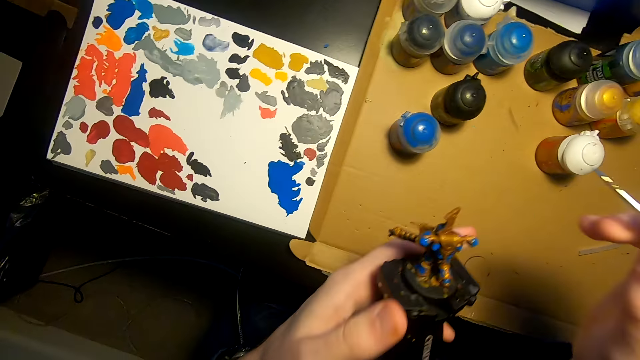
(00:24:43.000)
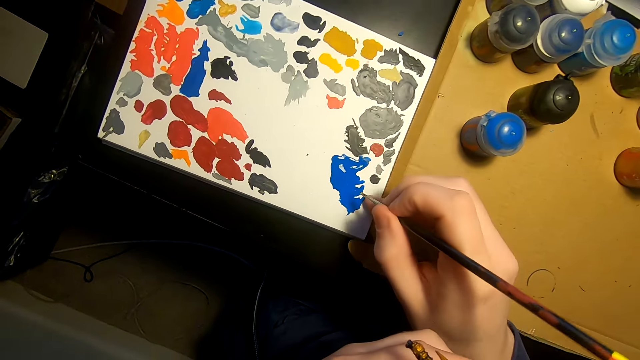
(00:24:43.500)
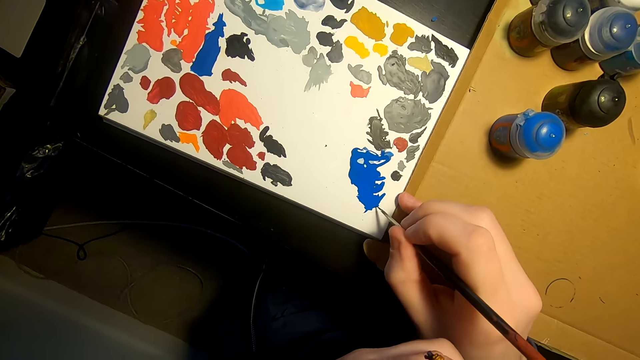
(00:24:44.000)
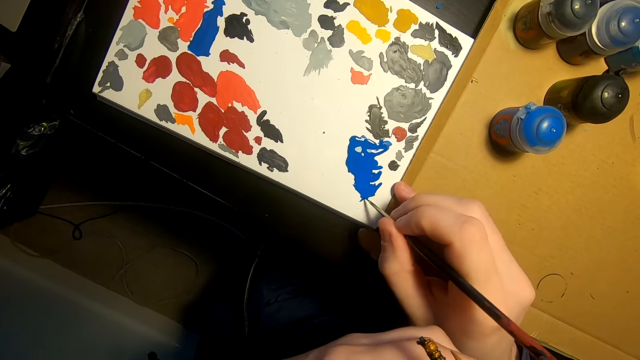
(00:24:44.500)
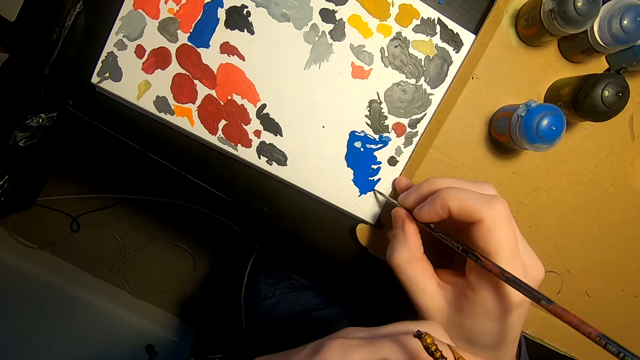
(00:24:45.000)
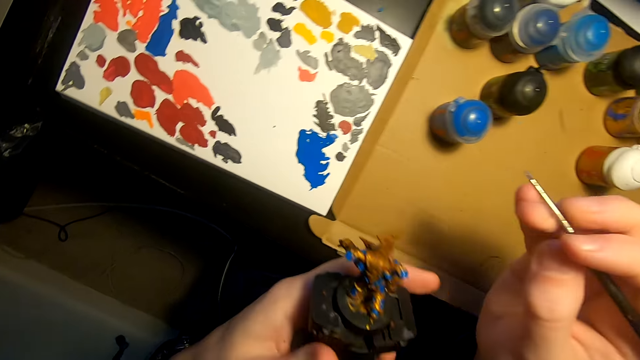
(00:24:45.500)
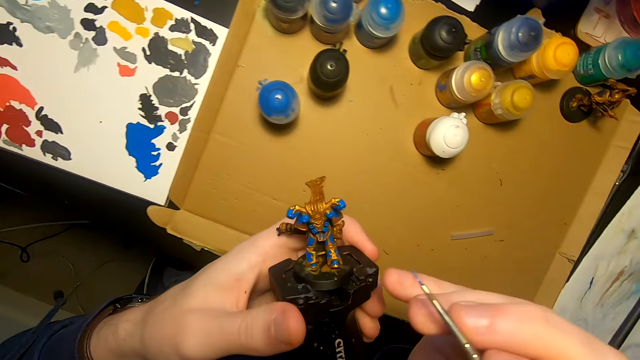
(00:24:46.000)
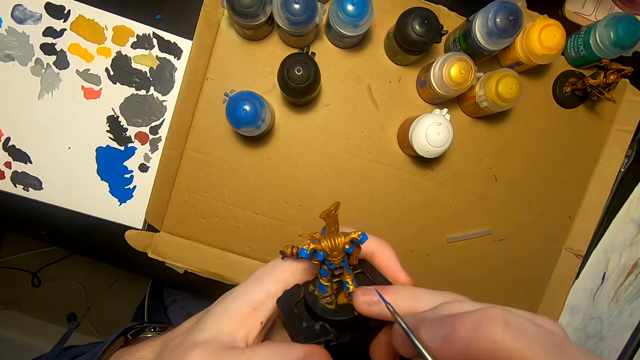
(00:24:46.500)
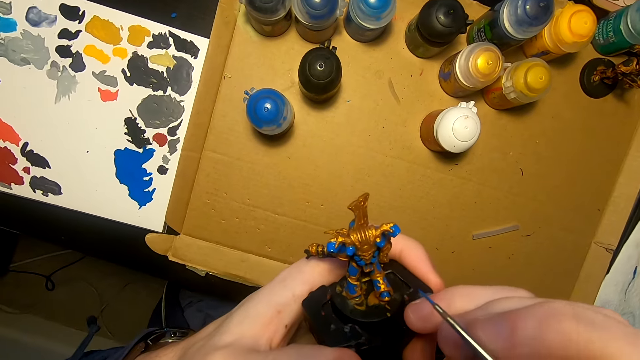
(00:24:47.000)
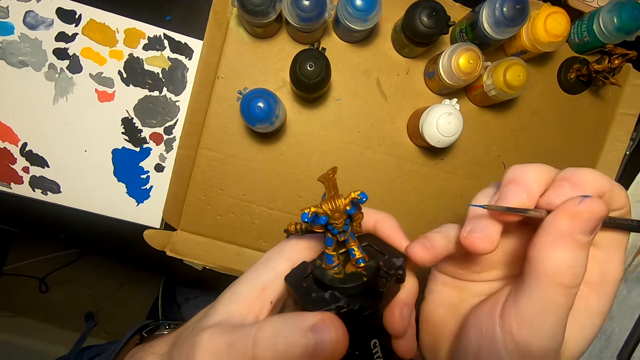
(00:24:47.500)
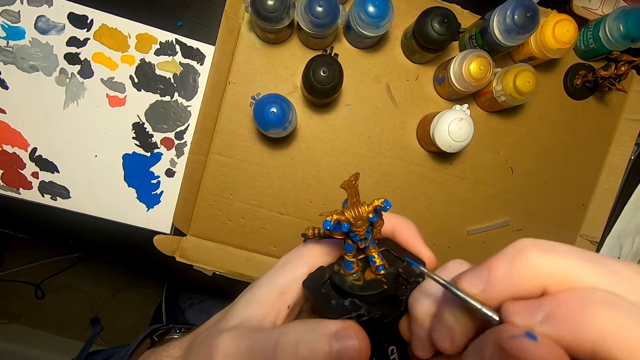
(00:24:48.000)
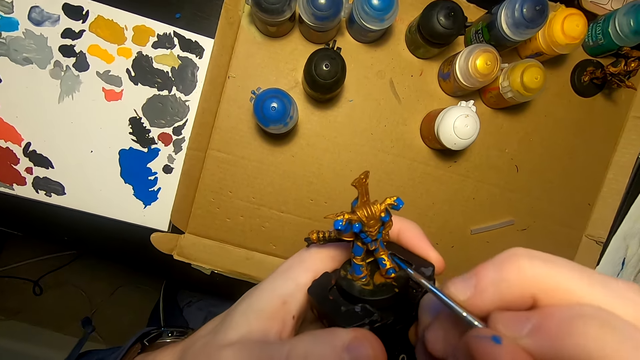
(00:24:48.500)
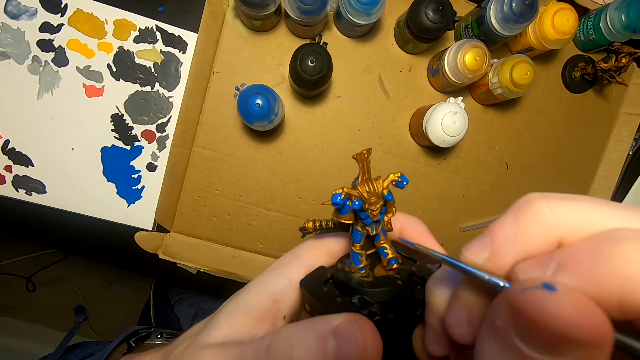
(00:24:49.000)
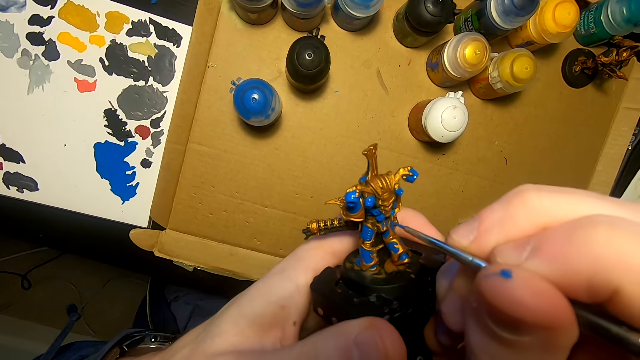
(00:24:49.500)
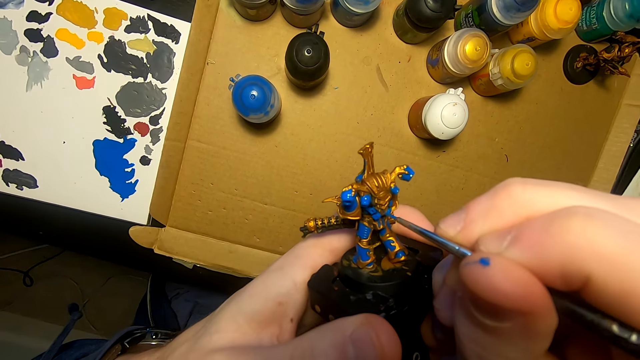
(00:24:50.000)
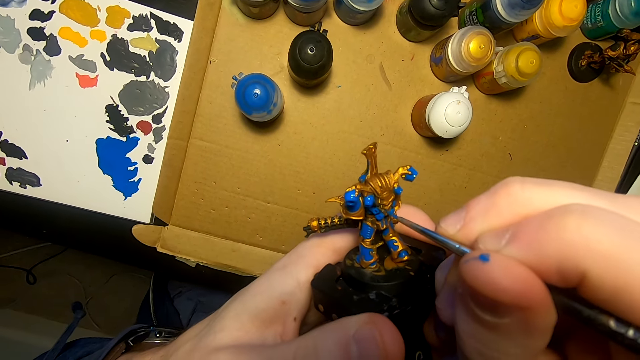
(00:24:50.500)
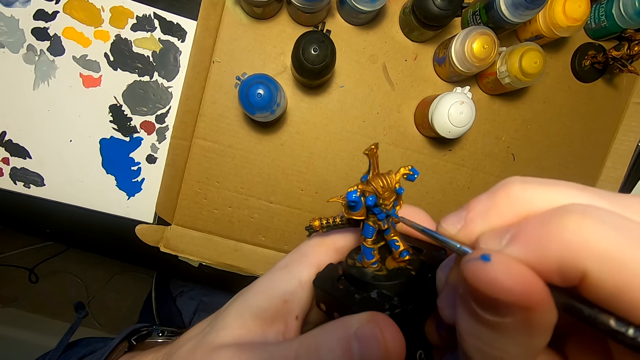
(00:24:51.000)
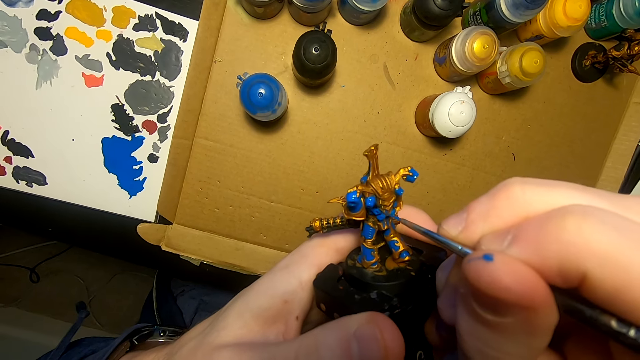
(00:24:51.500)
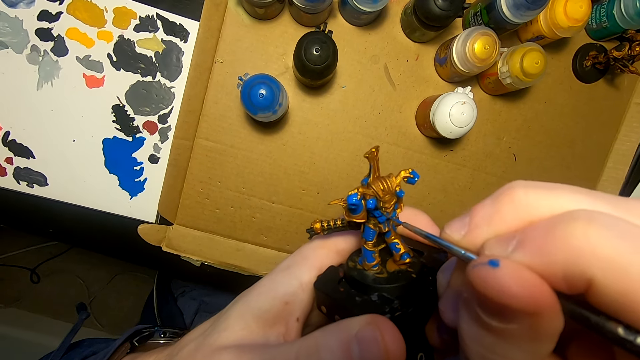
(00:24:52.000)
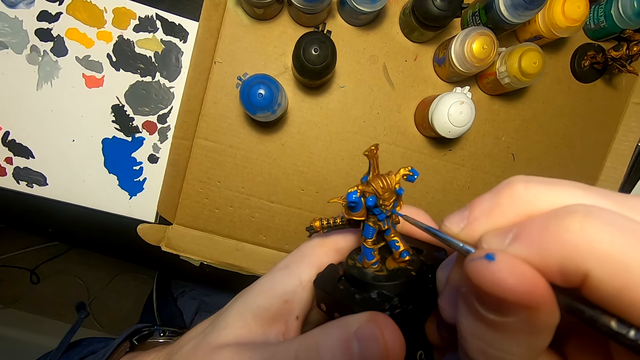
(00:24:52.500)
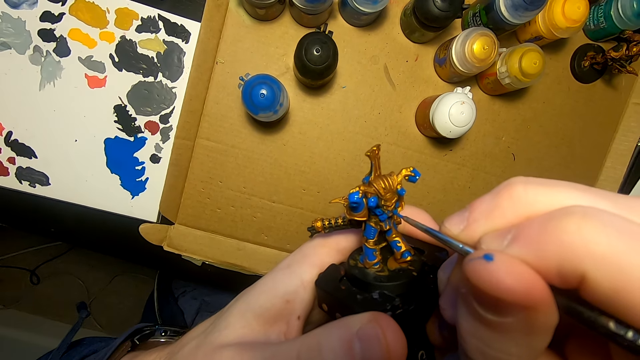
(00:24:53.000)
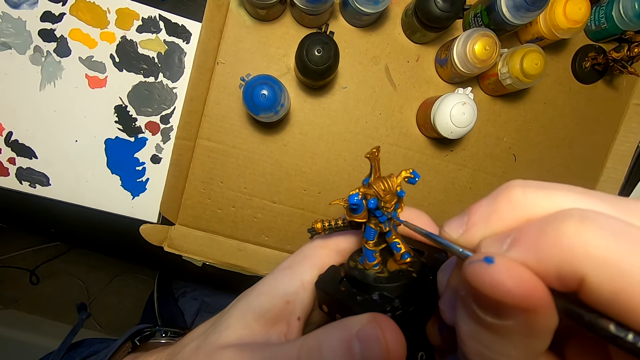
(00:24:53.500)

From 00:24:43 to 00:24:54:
The camera wearer dips the paint brush in the paint. They paint the model sculpture with a painting brush.

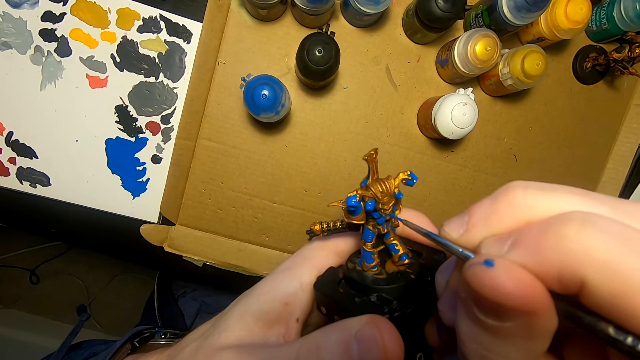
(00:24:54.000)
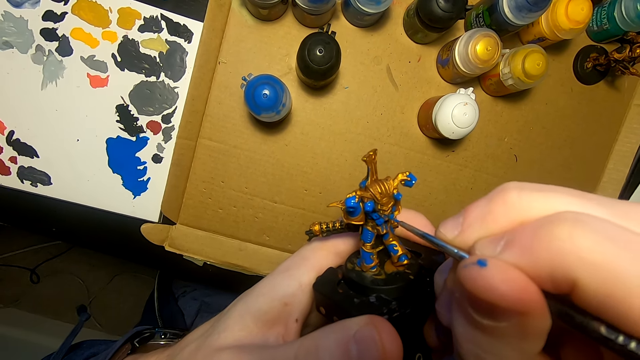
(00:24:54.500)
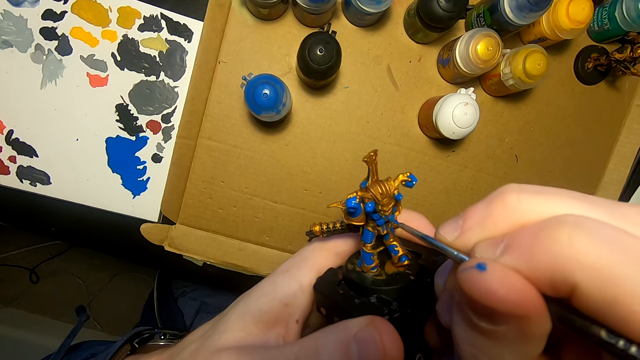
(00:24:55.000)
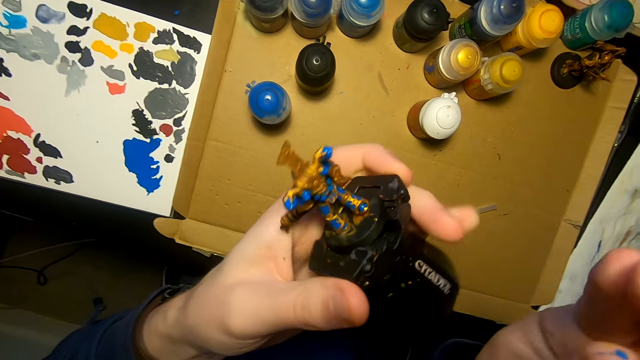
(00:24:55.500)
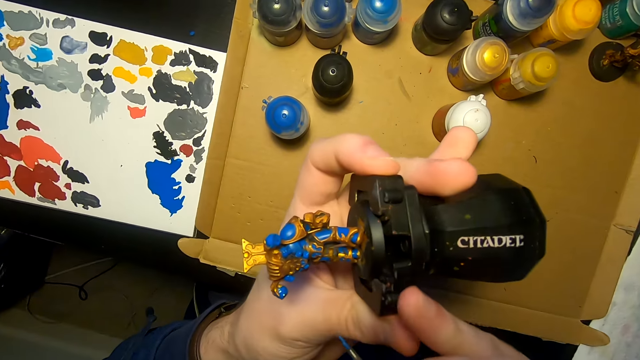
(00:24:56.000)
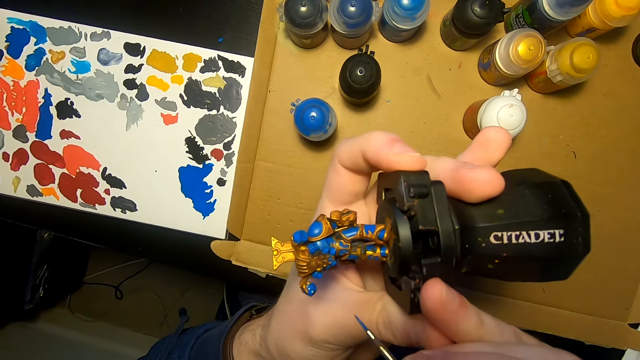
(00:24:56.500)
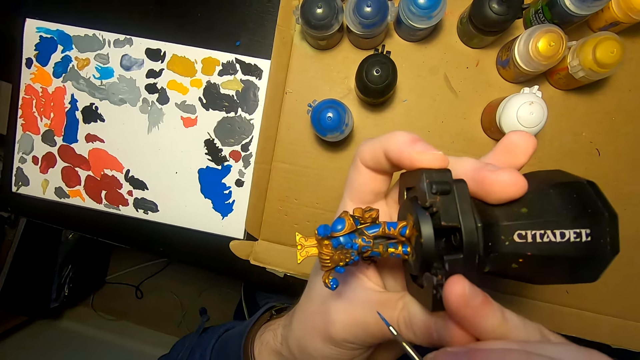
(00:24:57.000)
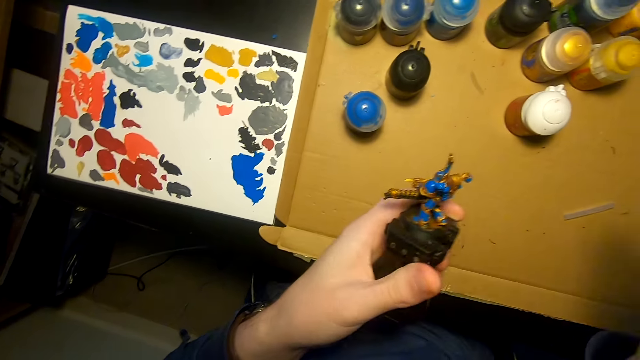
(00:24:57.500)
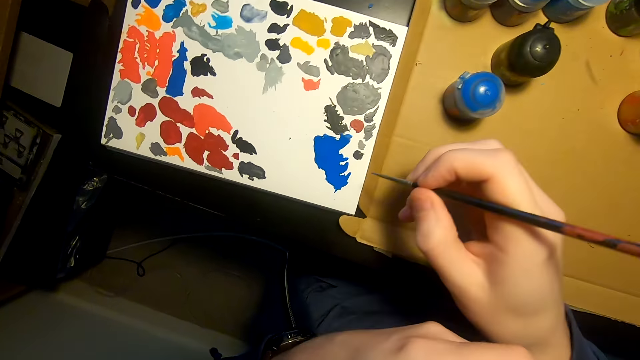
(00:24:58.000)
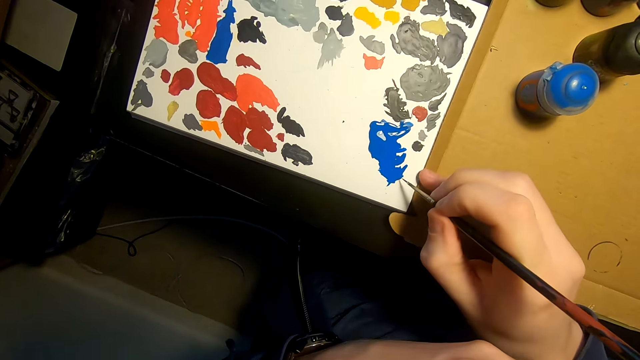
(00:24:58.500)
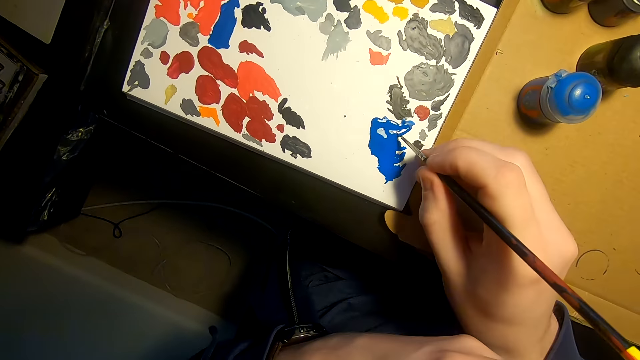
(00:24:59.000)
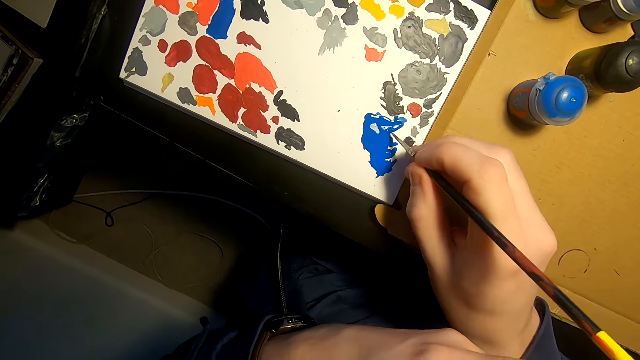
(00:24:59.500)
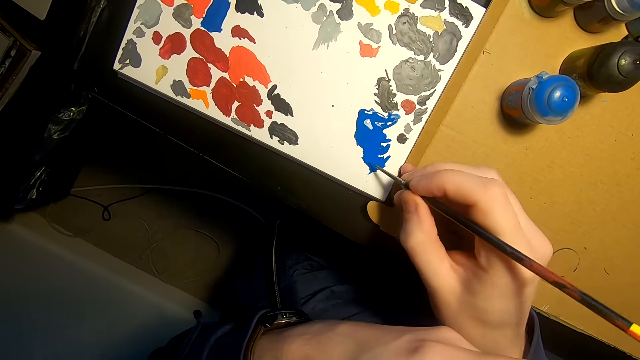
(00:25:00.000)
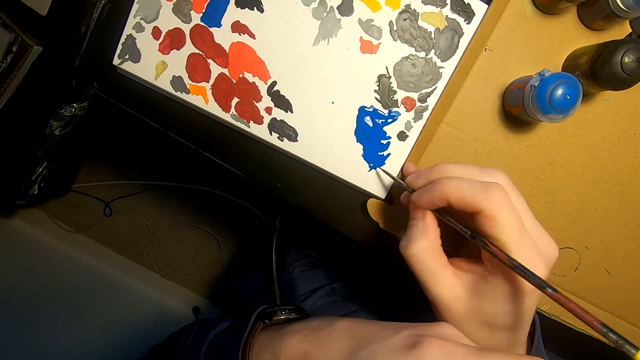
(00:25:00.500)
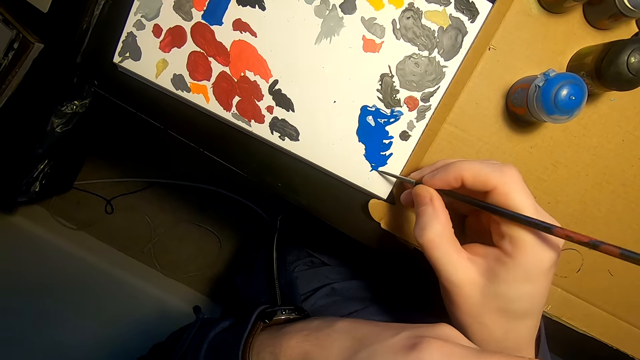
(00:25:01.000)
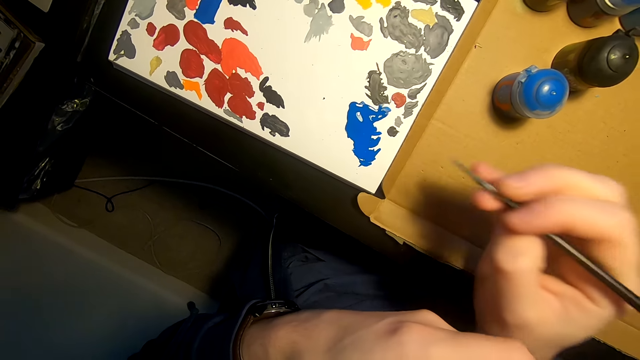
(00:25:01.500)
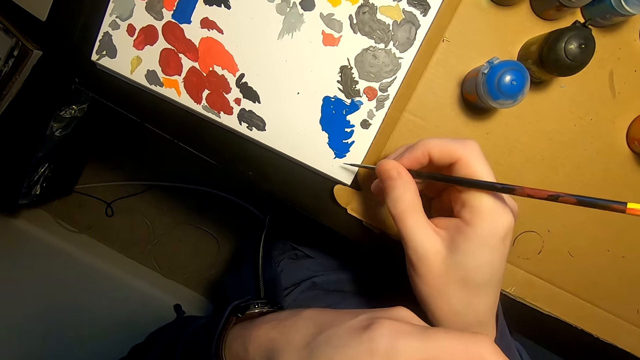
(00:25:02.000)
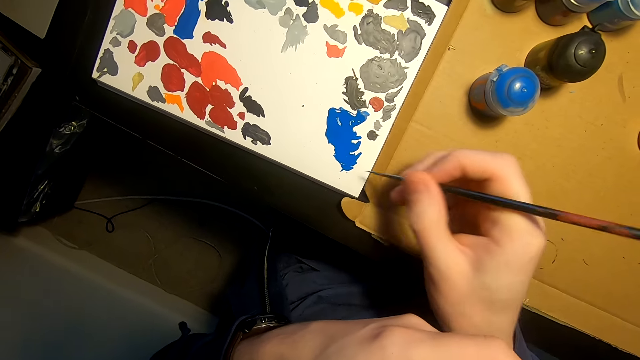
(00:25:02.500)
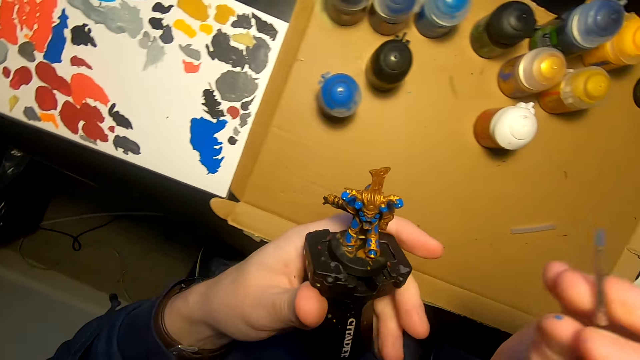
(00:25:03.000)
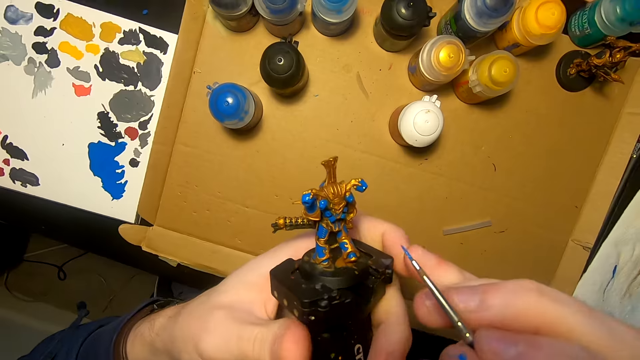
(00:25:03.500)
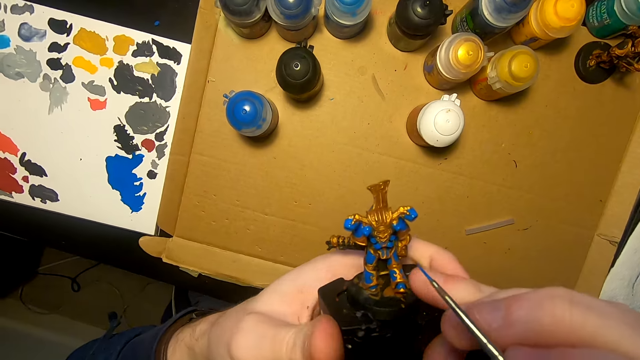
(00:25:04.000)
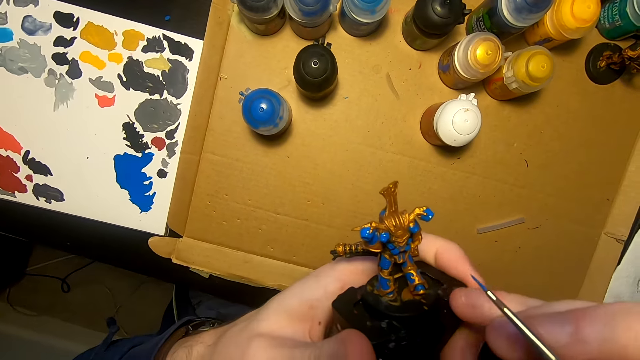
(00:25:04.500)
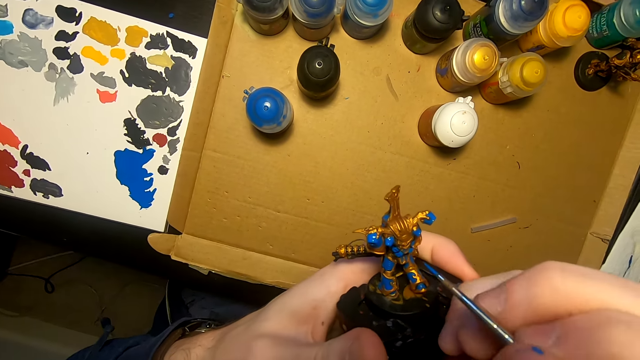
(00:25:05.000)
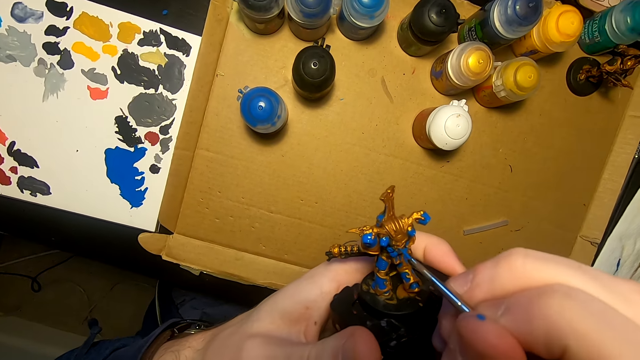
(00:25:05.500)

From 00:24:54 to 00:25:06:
The camera wearer turns something. They look at the model sculpture. They dip the paint brush in the paint. They paint the model sculpture with a painting brush.
